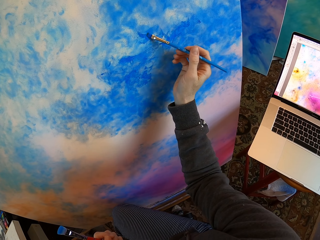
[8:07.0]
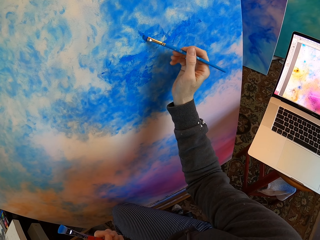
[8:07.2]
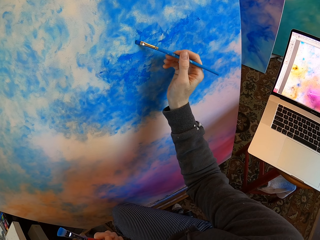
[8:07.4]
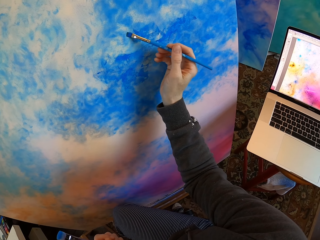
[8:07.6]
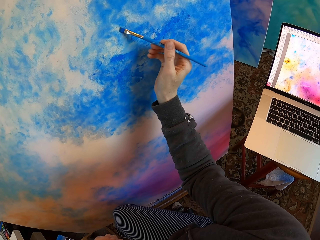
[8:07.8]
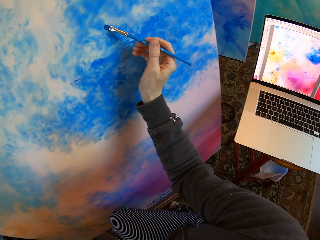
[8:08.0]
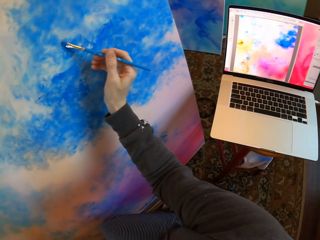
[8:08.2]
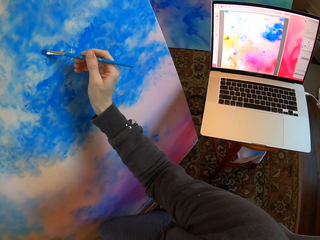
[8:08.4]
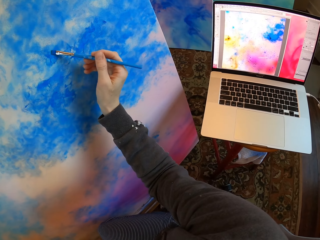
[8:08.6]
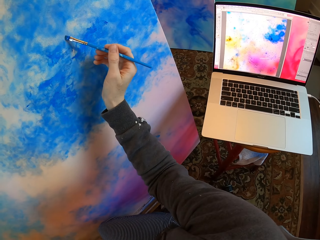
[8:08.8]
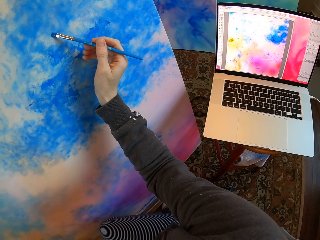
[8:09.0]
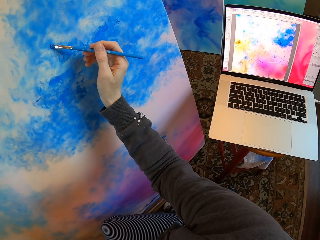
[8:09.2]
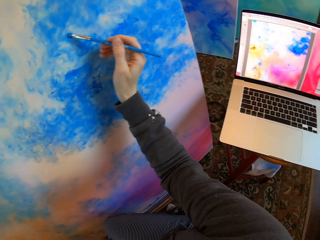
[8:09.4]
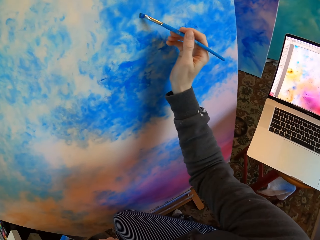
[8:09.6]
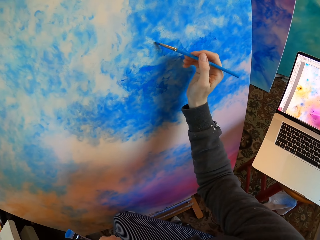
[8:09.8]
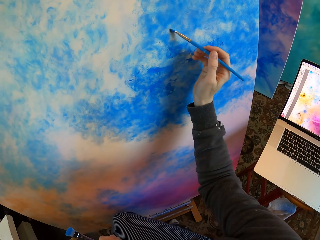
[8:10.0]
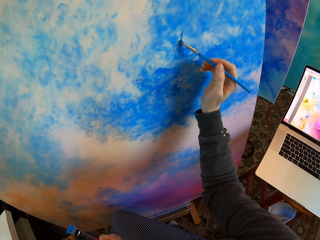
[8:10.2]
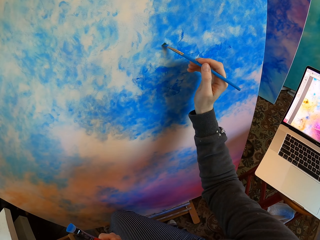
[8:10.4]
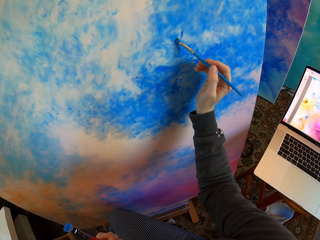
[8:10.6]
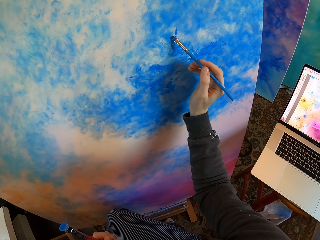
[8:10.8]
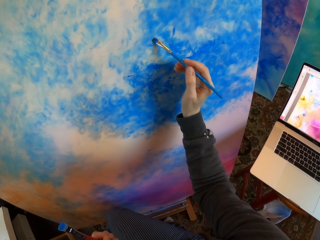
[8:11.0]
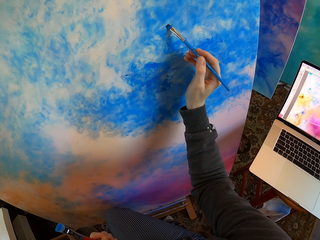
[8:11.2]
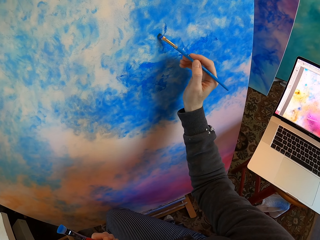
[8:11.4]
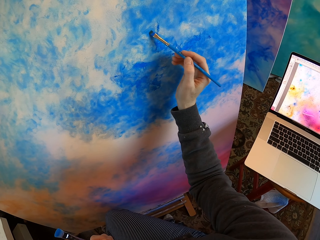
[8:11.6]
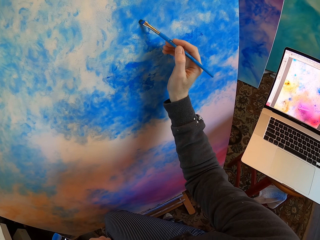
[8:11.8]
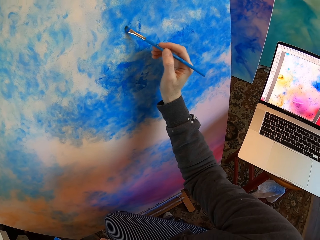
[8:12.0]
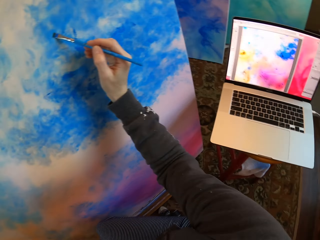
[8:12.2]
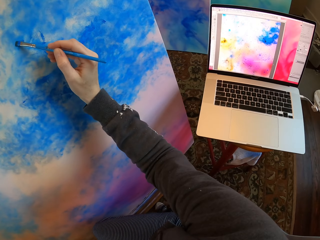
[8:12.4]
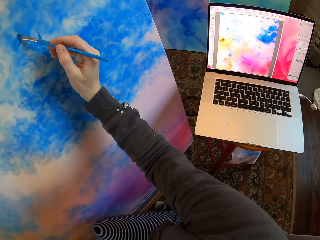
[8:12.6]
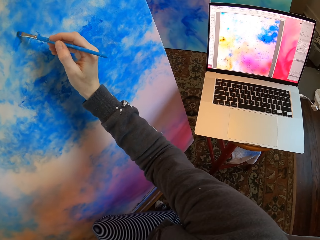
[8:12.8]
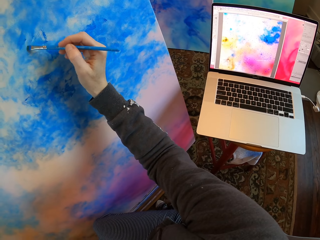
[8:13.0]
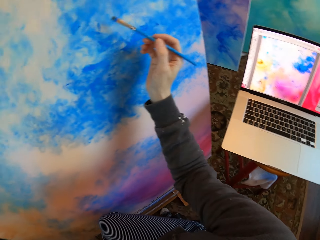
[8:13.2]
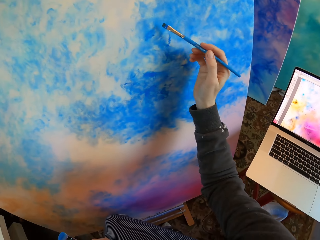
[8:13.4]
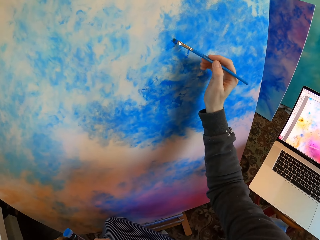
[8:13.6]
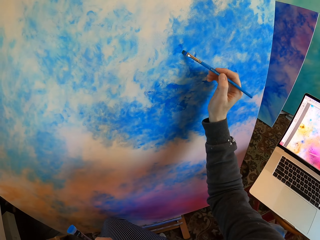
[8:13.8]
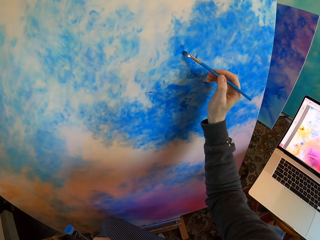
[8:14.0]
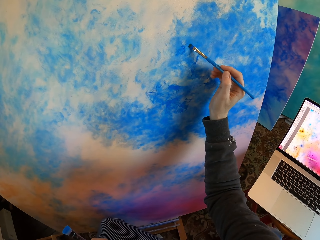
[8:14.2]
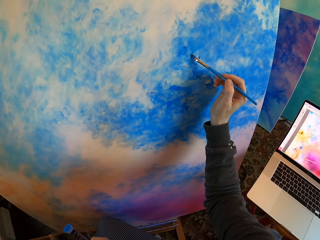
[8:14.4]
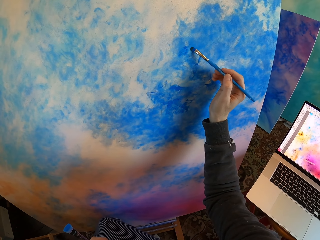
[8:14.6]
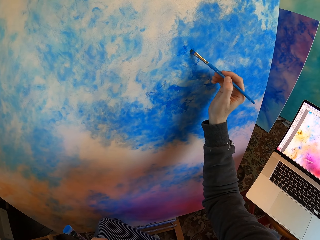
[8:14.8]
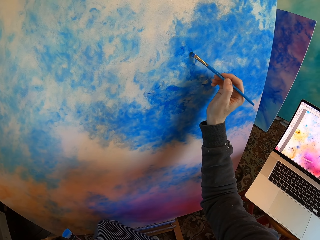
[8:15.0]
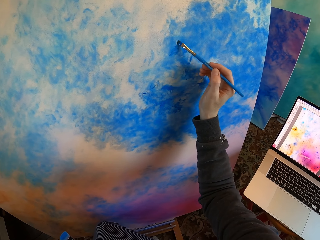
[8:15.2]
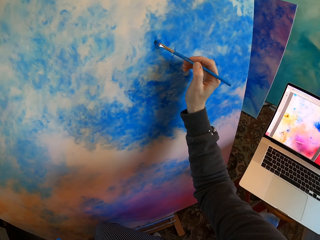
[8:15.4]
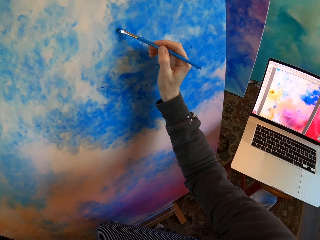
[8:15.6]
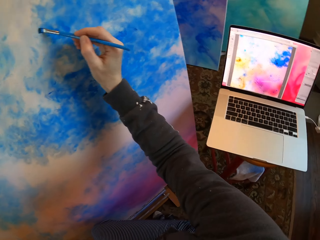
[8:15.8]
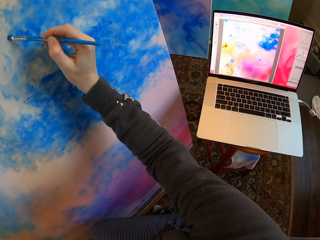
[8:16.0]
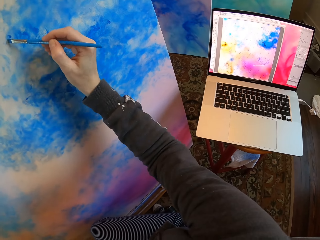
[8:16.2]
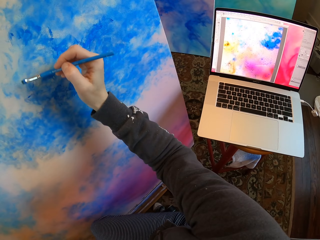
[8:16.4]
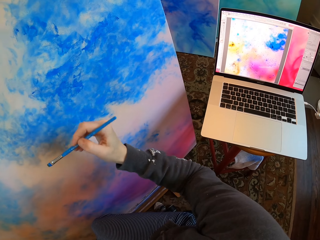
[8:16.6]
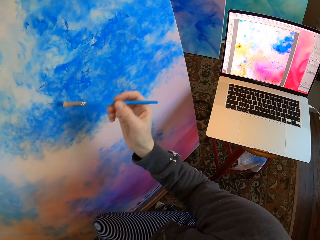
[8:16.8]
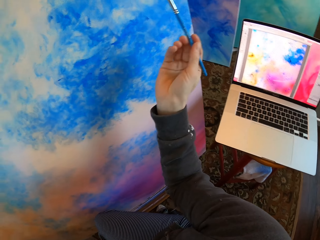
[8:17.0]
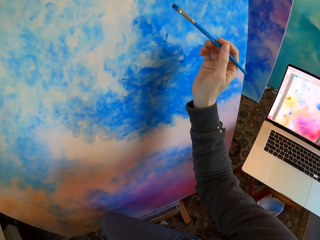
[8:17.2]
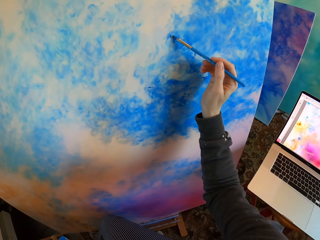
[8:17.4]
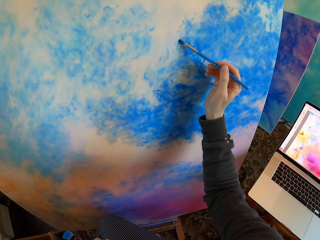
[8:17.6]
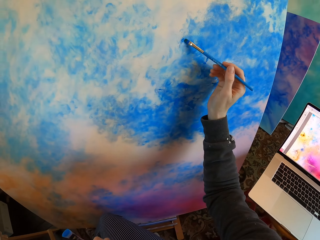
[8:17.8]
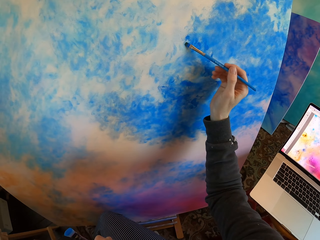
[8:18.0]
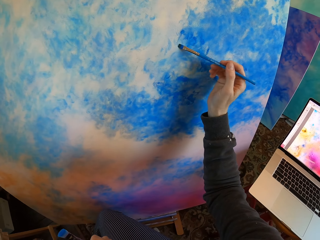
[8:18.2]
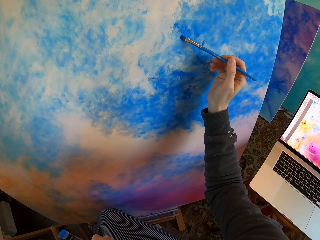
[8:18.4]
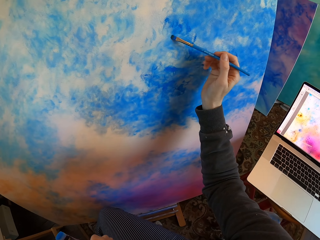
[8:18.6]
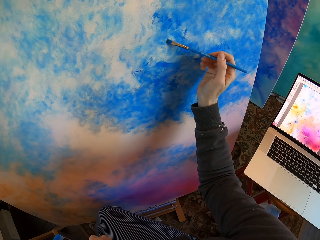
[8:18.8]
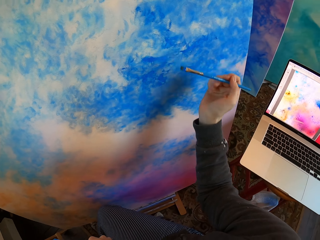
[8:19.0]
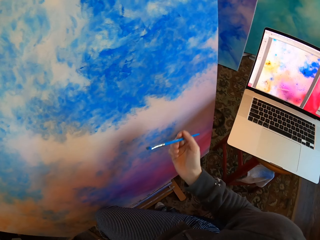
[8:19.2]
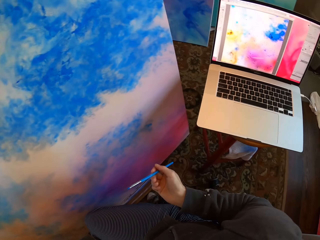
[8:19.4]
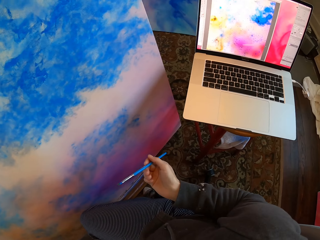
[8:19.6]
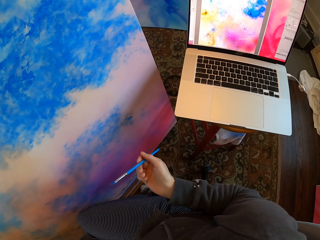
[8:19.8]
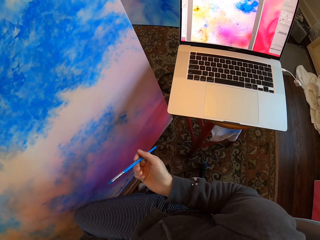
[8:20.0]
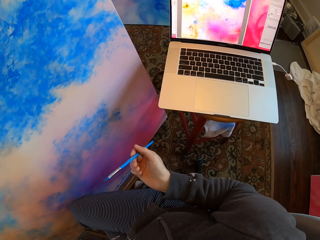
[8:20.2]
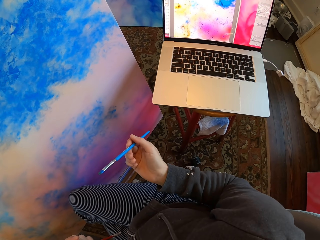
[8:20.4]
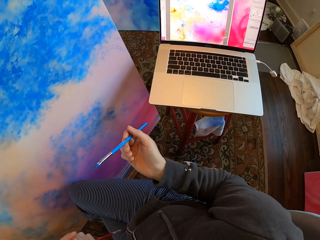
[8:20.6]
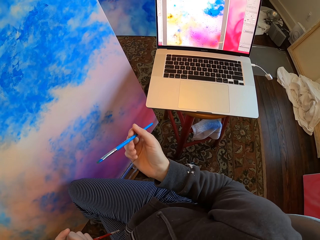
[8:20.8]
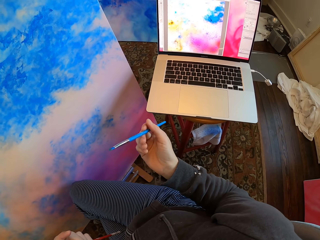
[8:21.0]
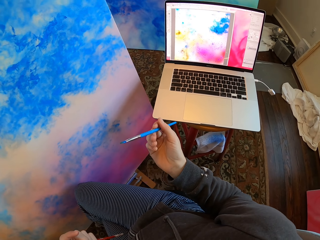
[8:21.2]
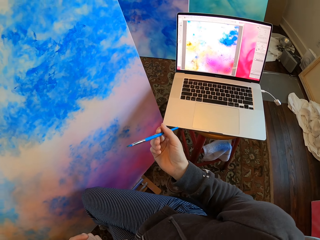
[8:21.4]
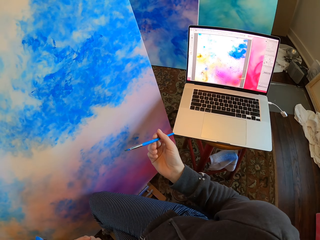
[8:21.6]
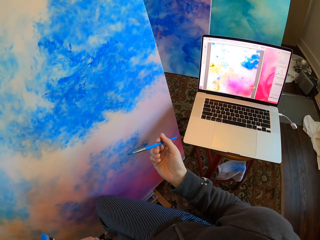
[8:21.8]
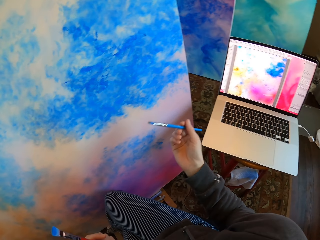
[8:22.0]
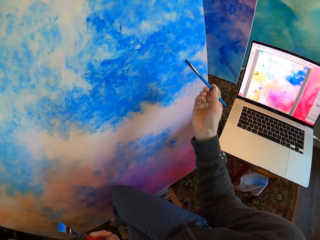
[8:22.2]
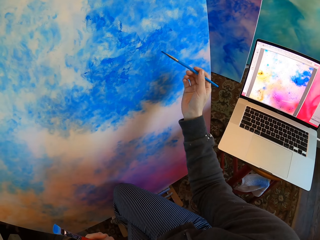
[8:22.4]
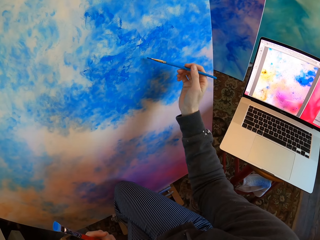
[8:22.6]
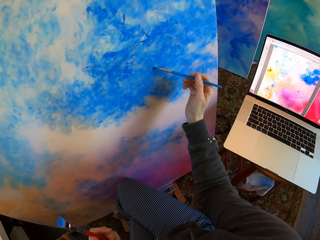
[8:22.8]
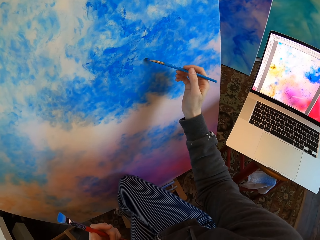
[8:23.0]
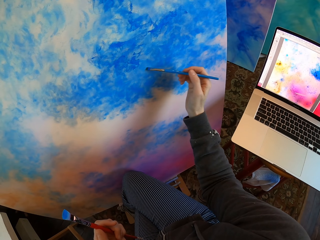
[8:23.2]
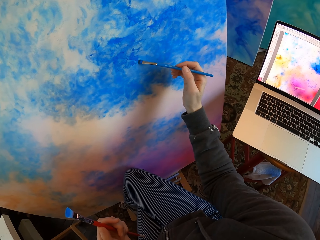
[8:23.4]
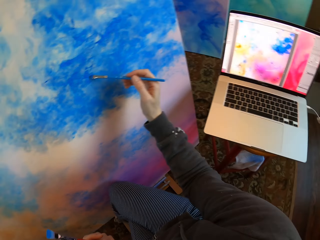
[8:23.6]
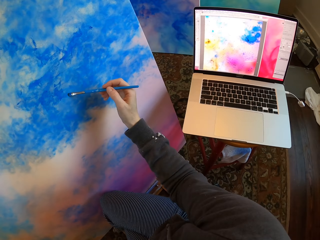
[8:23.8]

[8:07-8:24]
The camera wearer turns around. He colors a board with a drawing color brush. He turns around. He colors the board with the drawing color brush. He turns around. He colors the board with the drawing color brush. He turns around. He holds the paint brush with his hands. He colors the board with the drawing color brush.

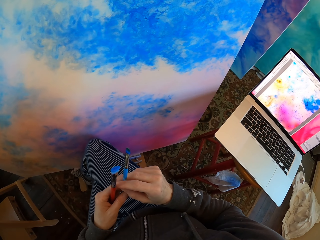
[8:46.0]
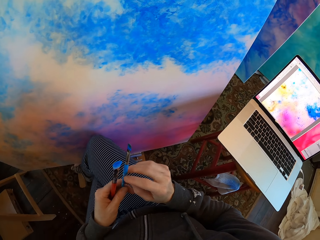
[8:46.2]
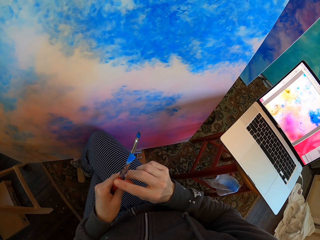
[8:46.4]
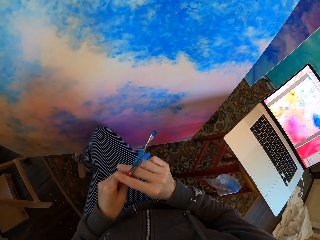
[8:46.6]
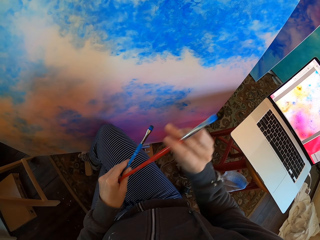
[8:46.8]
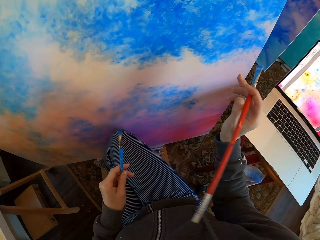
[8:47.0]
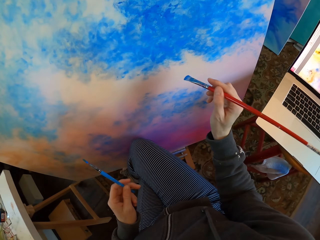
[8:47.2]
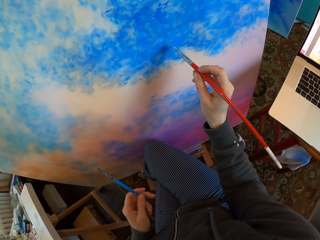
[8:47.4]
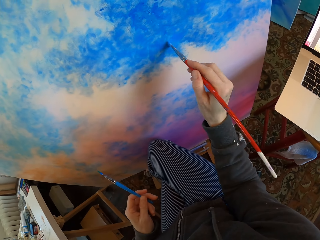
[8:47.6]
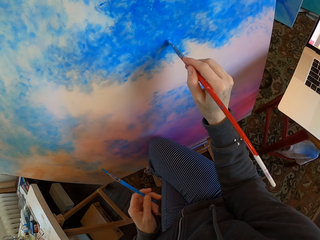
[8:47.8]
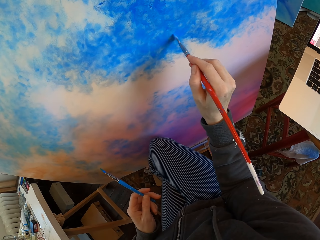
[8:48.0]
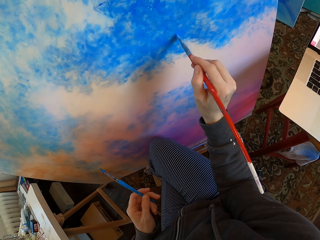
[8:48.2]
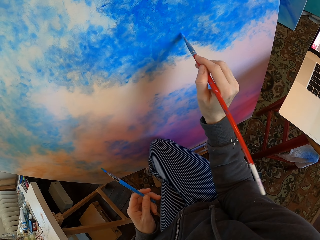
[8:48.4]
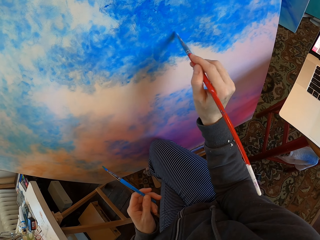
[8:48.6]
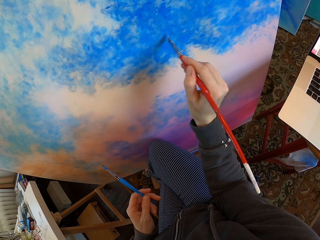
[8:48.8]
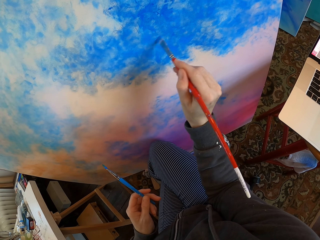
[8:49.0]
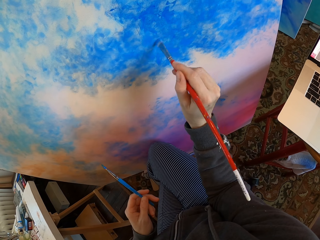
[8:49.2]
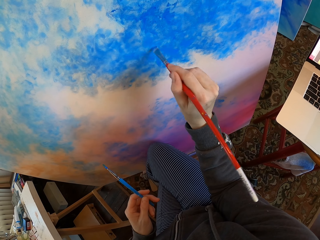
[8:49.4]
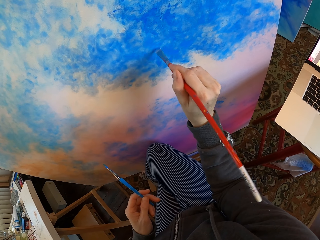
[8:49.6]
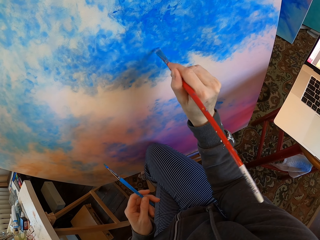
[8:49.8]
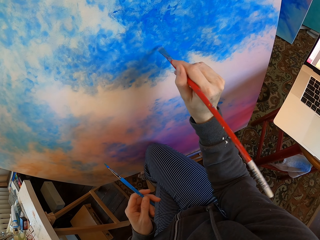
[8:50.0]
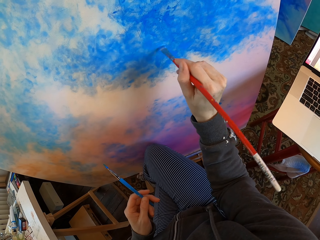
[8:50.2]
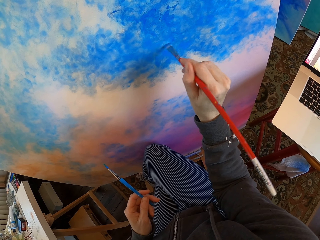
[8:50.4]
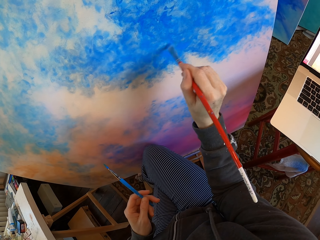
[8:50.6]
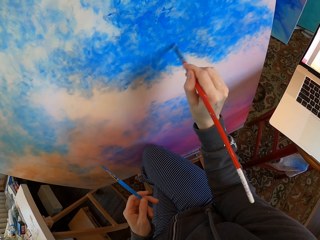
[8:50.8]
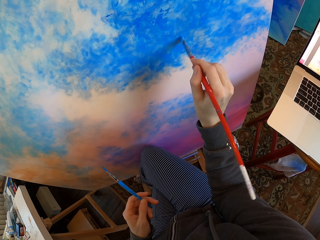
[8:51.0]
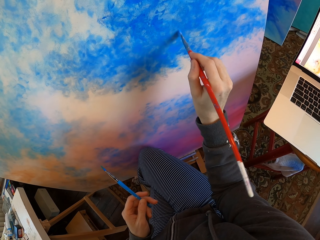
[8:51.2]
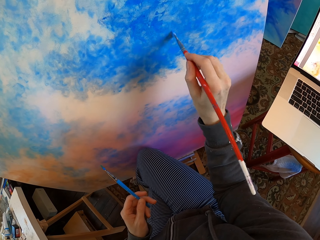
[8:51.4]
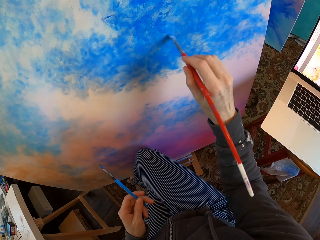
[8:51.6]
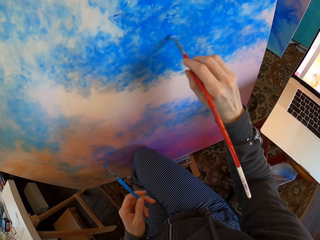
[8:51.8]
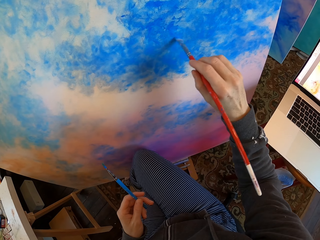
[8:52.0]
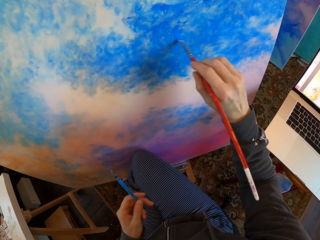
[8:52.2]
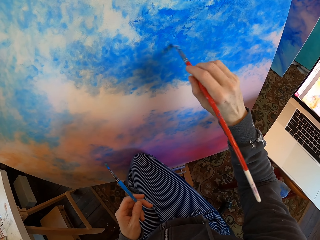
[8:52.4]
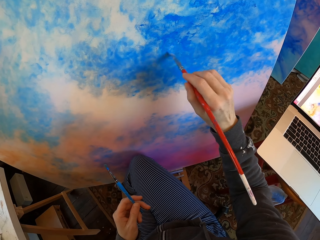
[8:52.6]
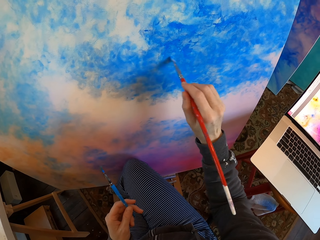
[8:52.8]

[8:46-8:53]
The camera wearer colors a board with a drawing color brush.
